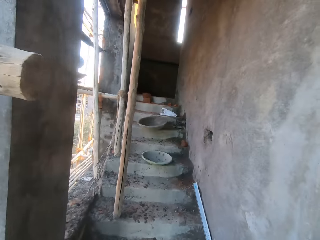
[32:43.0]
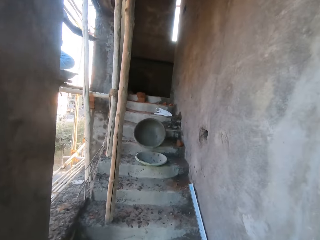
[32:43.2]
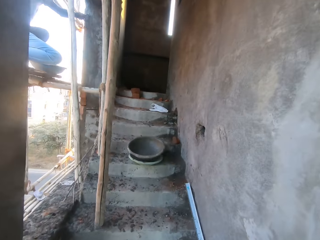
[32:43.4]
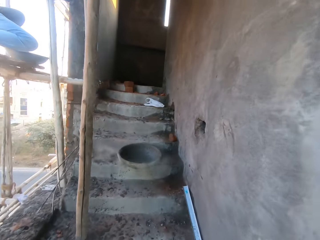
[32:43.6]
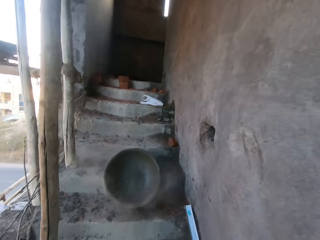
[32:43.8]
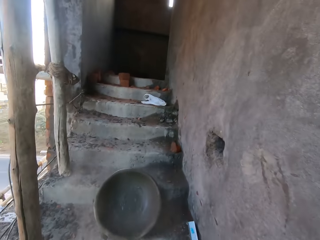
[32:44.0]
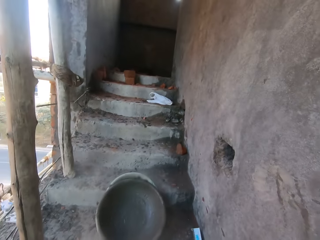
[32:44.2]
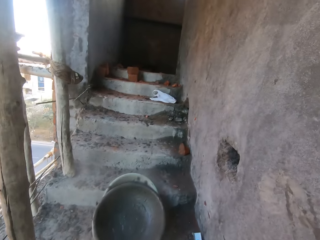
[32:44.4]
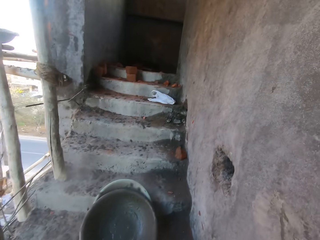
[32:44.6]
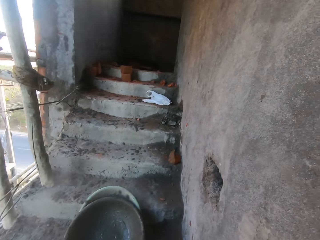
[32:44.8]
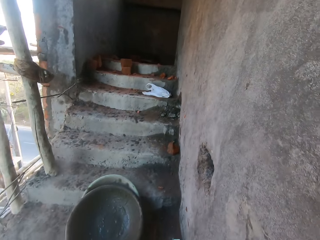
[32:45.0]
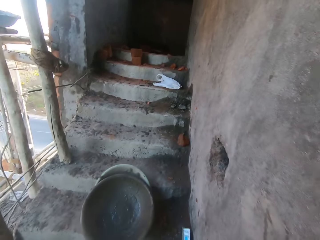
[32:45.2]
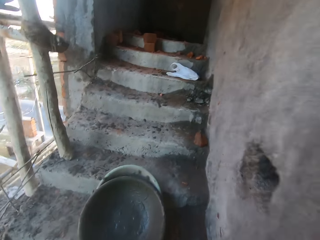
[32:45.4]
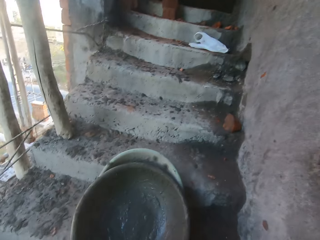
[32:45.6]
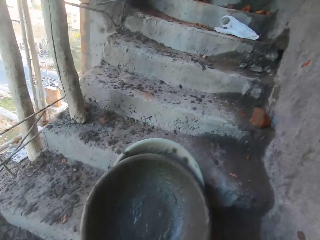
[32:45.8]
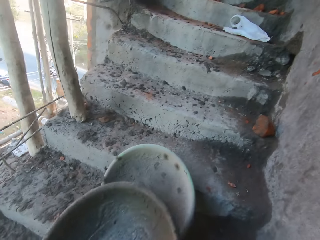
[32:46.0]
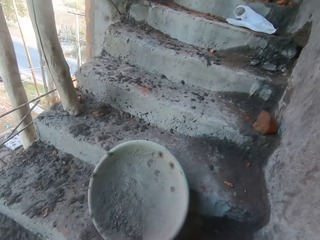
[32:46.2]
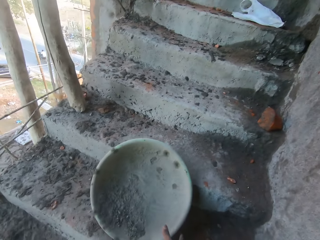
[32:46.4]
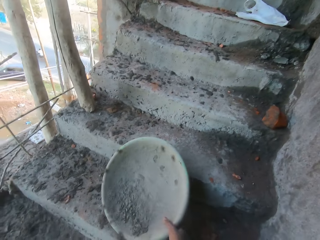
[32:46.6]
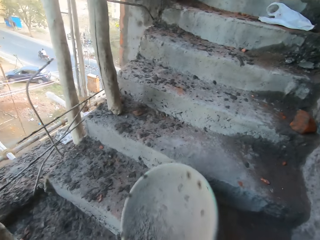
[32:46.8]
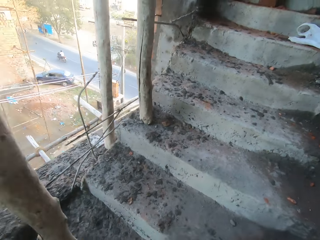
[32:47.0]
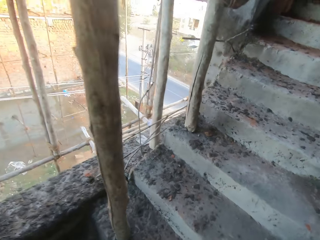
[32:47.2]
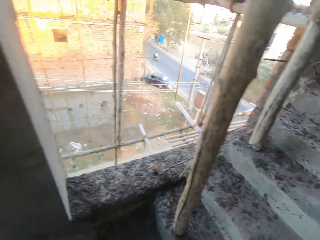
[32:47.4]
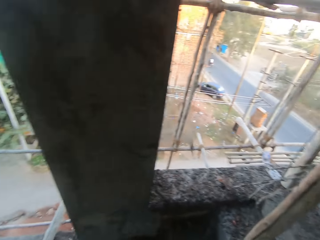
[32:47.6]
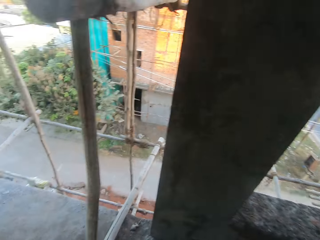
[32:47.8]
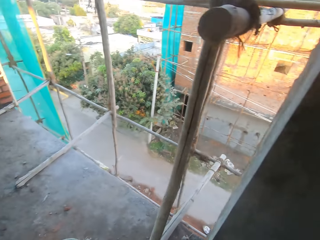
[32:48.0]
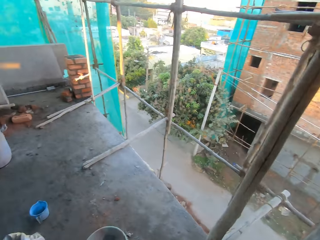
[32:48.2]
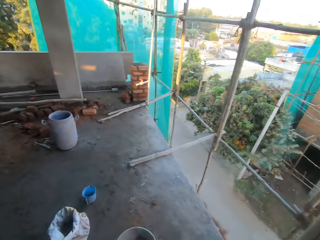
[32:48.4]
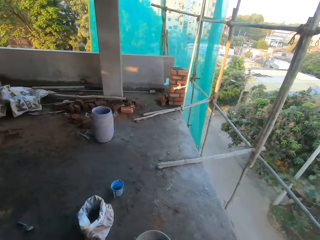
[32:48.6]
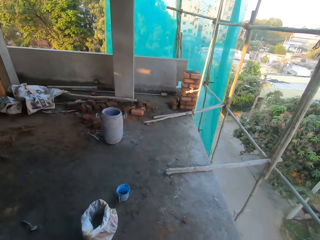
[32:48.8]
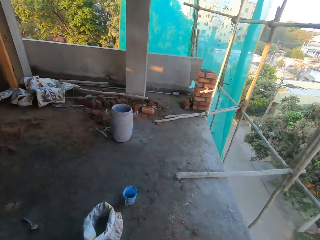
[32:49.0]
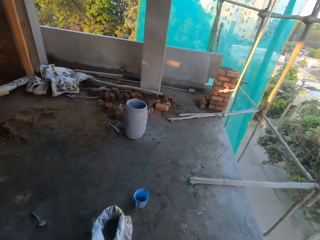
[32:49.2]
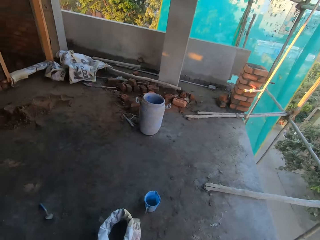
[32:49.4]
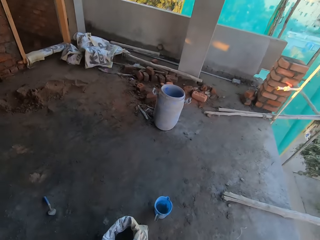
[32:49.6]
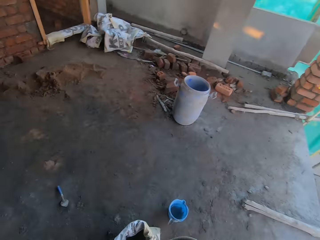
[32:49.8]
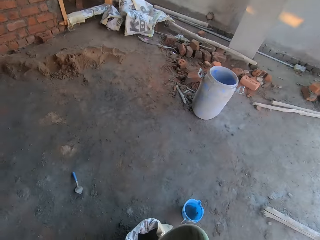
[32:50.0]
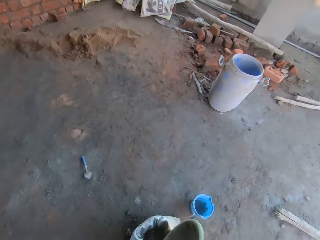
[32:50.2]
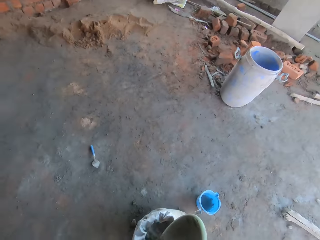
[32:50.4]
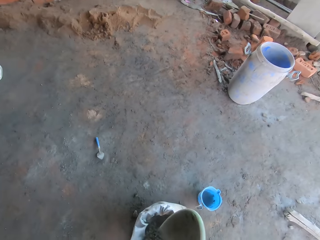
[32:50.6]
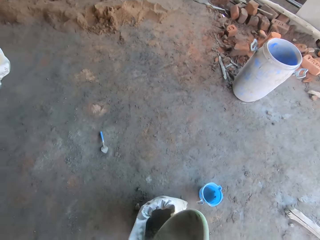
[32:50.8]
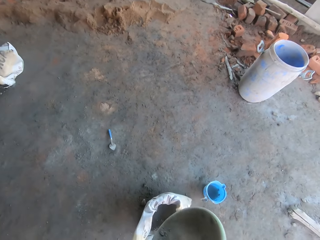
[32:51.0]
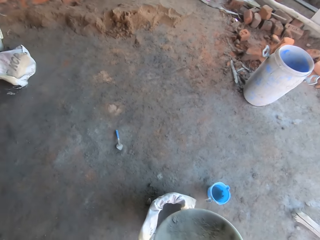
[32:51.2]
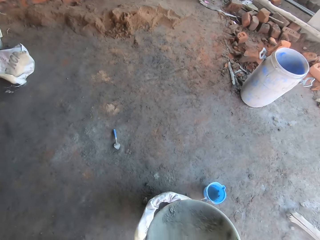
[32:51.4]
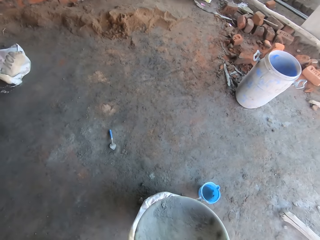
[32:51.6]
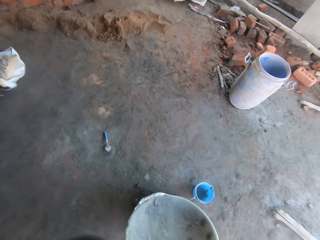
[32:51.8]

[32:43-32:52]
The man throws the cement bowl on a stair with his left hand. The camera wearer walks around. He takes the cement bowl from the stair with his right hand. He turns around. He walks around. He dusts out cement from the cement bowl in his right hand on a polythene bag.

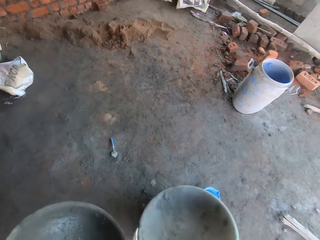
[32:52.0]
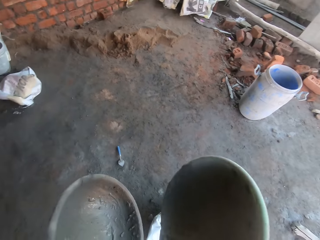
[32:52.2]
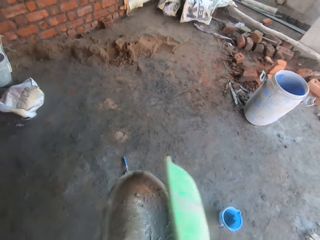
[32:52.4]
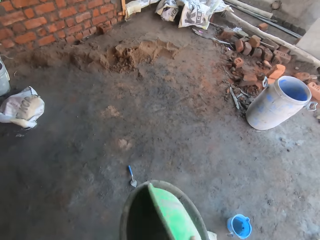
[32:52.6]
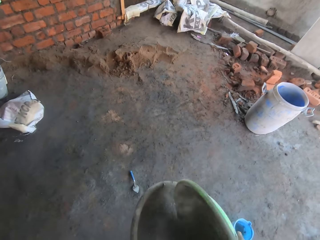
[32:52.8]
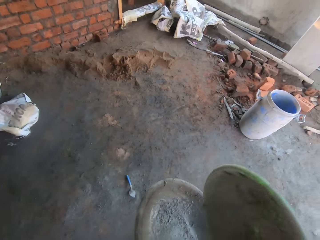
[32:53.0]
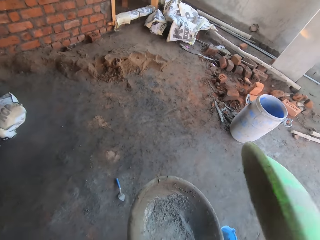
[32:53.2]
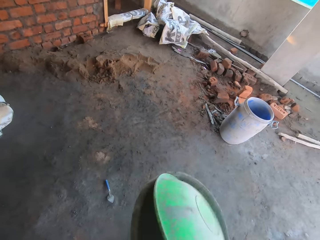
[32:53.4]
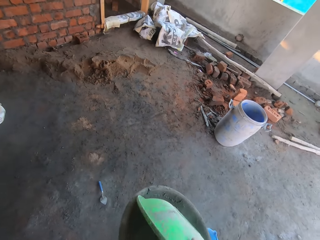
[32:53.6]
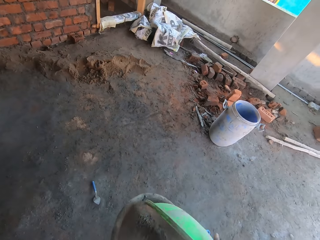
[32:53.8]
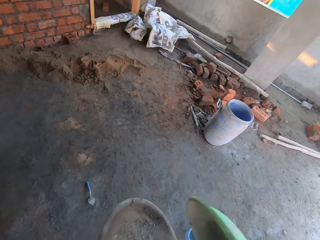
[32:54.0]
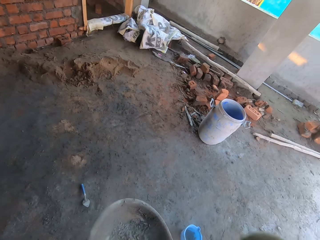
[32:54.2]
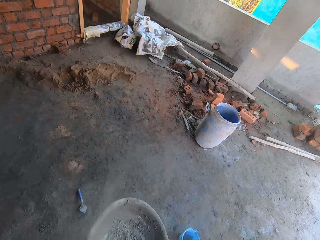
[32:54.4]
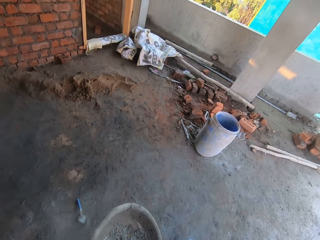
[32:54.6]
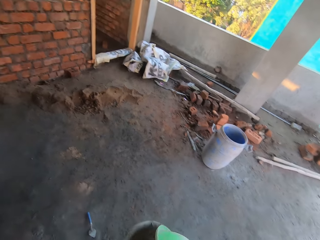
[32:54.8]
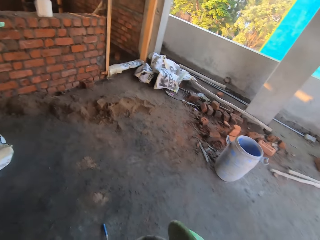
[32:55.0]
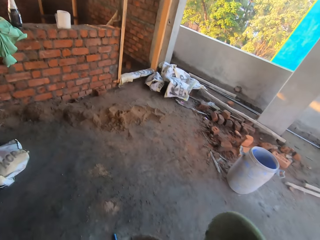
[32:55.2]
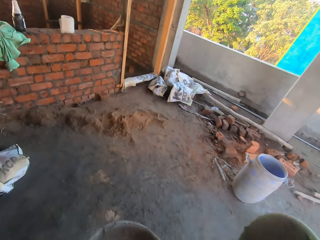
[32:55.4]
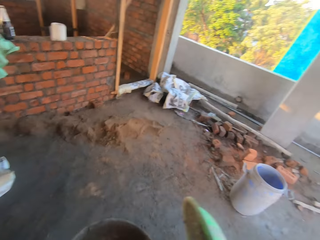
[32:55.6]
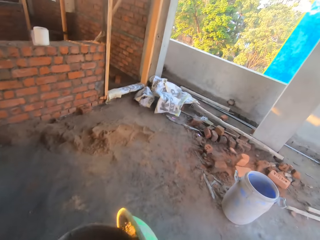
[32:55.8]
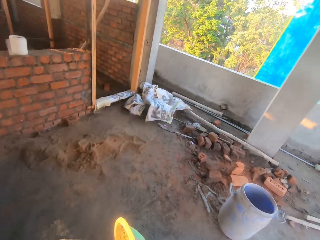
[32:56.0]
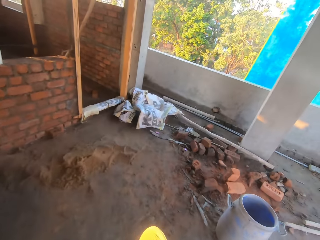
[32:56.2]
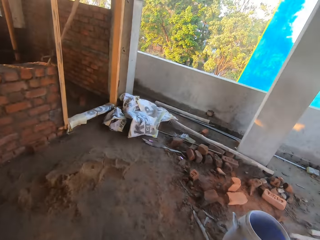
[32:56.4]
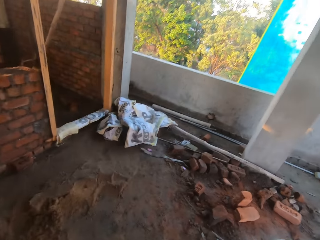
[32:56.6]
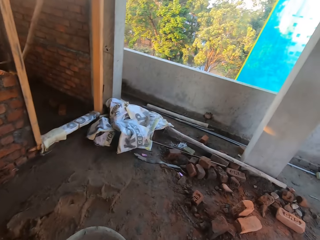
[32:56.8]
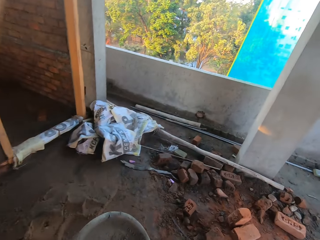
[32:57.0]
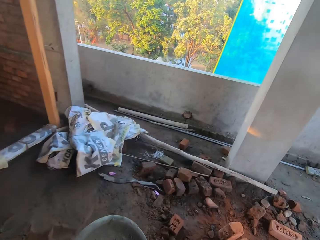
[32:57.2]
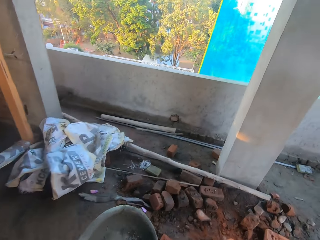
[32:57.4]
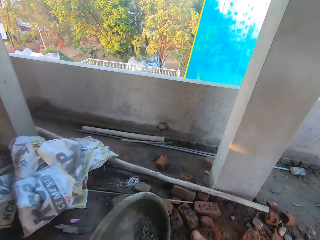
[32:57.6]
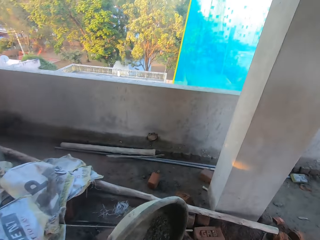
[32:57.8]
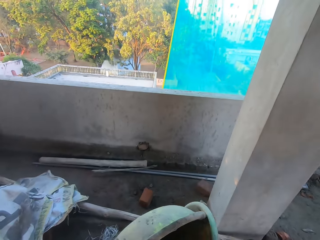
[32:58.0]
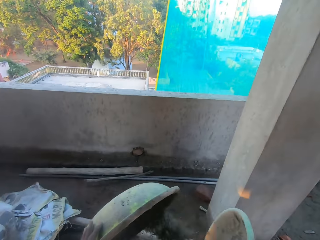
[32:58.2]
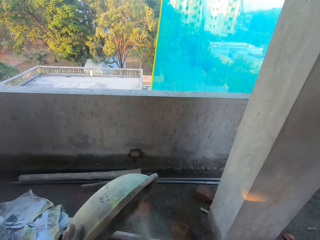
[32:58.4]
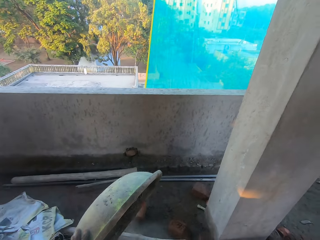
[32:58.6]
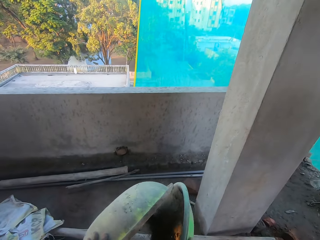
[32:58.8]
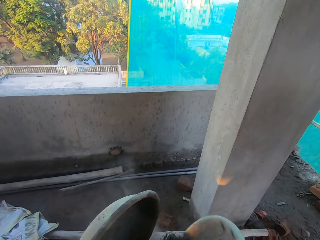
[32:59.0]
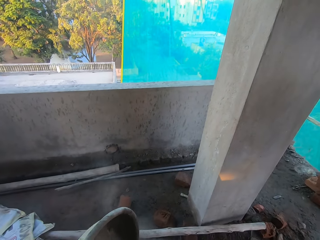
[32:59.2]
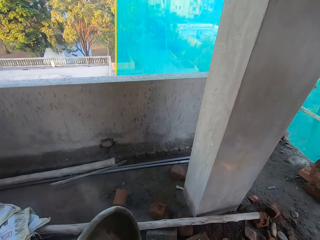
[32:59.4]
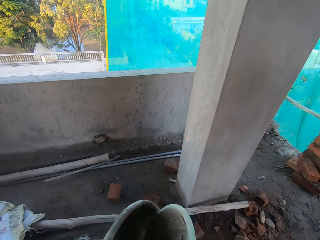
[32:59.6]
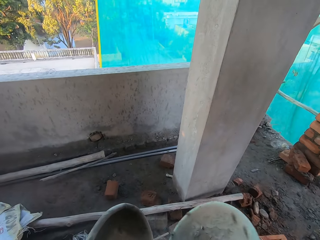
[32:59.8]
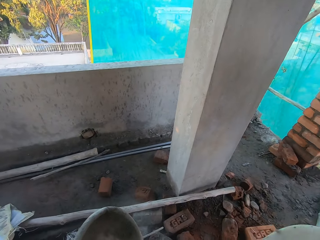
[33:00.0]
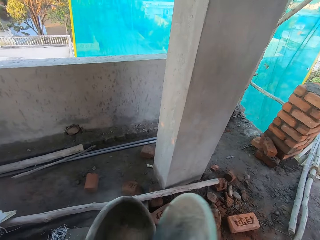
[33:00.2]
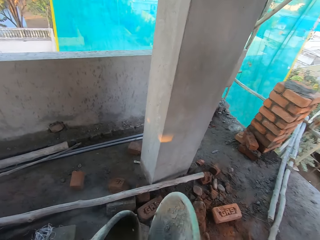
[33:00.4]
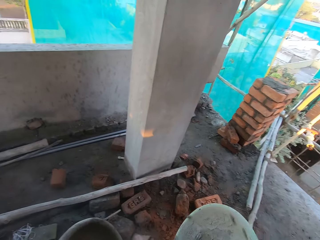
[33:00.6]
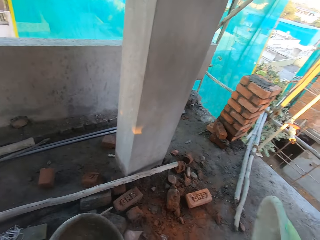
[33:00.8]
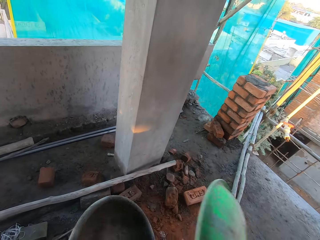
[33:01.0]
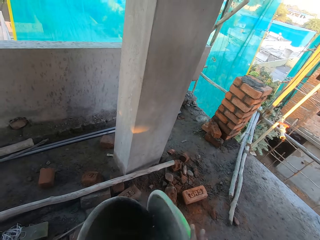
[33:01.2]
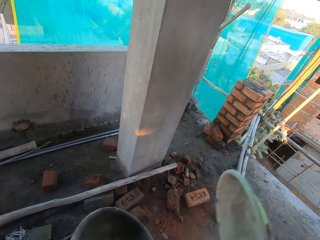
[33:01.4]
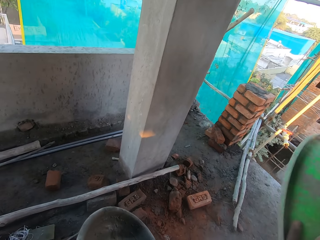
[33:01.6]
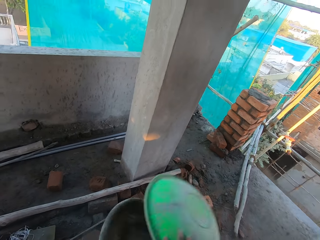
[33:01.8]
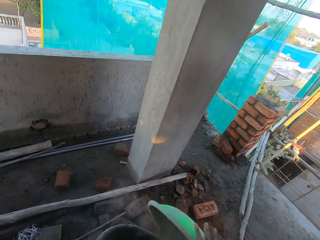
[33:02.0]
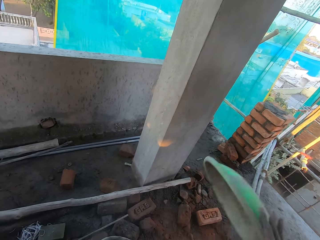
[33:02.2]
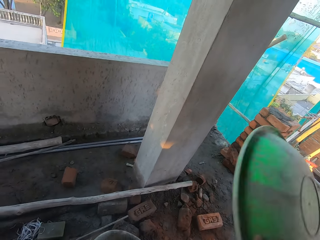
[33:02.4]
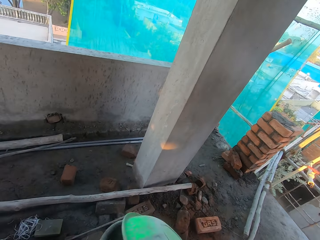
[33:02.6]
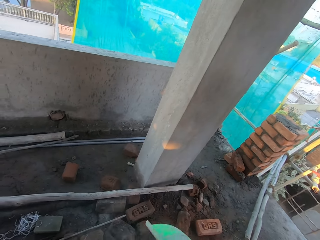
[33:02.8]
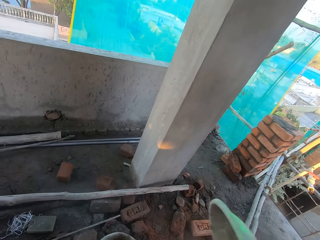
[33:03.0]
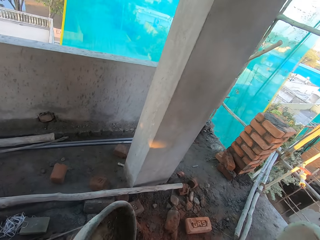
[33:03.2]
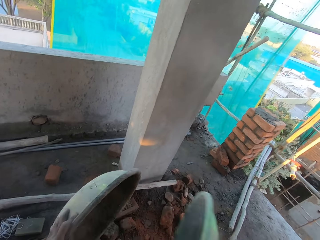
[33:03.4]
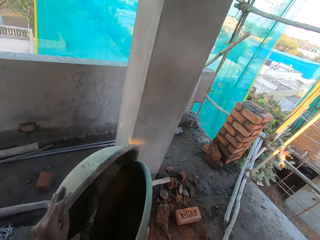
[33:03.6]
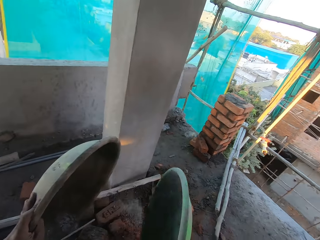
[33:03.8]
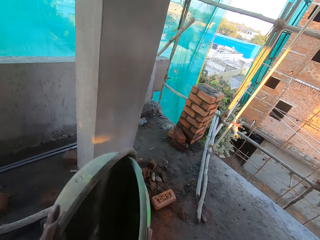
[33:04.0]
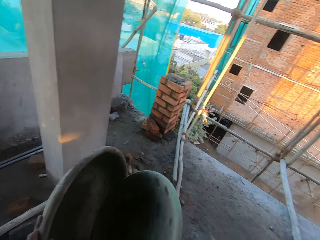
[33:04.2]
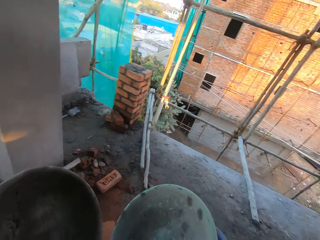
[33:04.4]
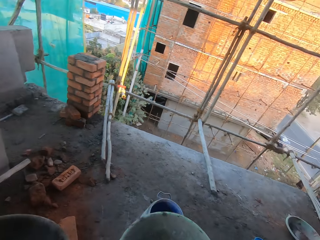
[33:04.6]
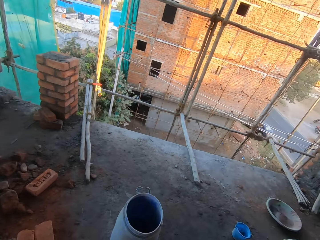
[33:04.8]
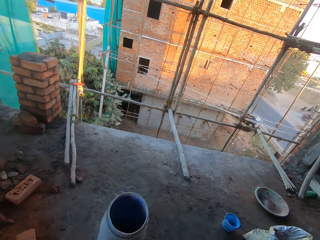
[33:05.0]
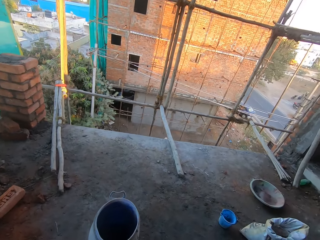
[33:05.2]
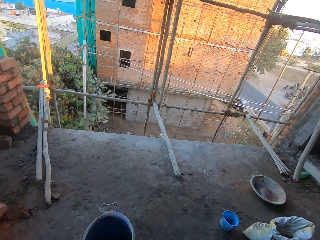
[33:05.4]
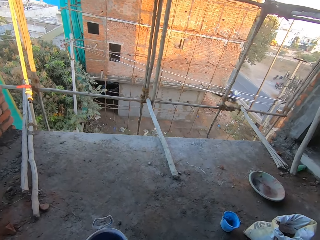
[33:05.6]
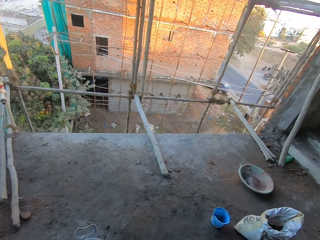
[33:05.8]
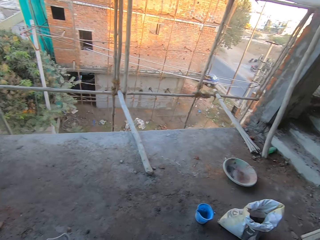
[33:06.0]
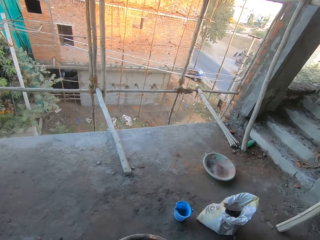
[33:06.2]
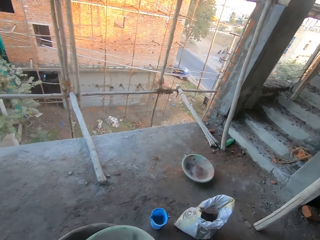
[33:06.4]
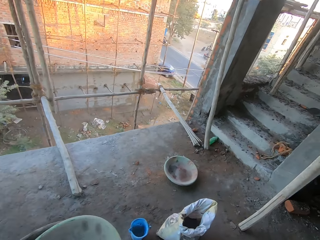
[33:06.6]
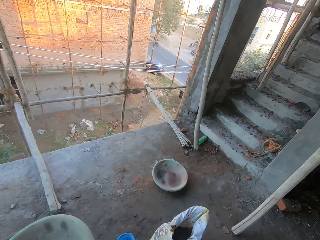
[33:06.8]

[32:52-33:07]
The camera wearer hits the cement bowl in his right hand on the cement bowl in his left hand. He does so again. He walks around. He hits the cement bowl in his right hand on the cement bowl in his left hand repeatedly. He walks around.
